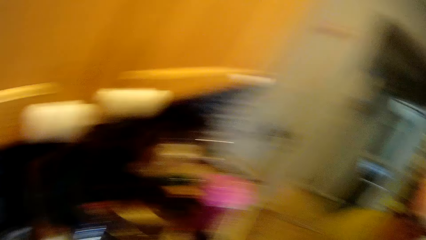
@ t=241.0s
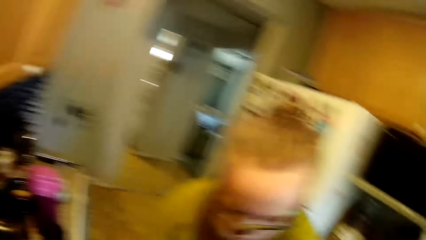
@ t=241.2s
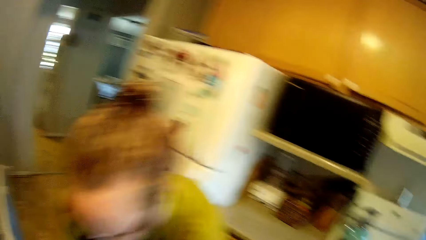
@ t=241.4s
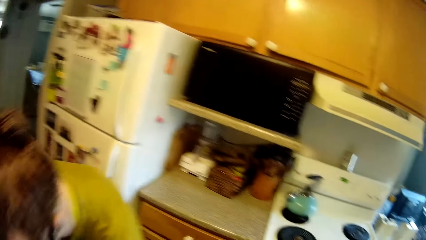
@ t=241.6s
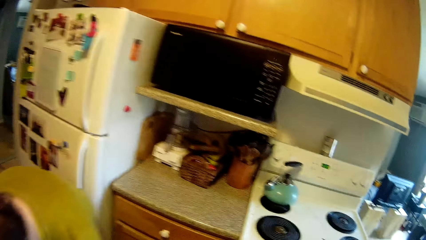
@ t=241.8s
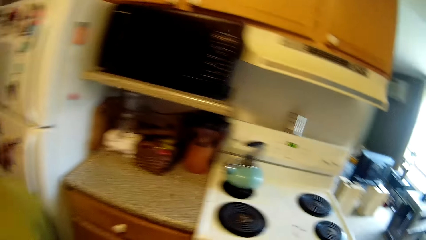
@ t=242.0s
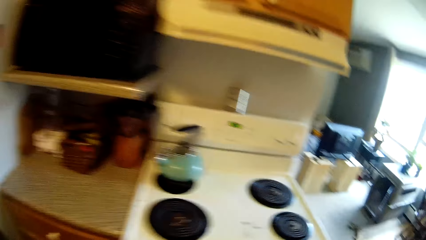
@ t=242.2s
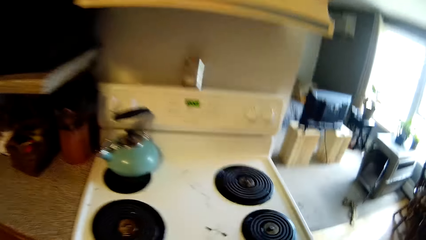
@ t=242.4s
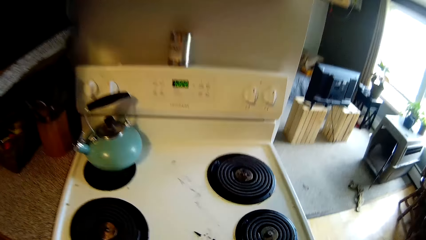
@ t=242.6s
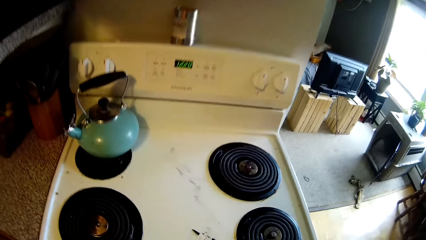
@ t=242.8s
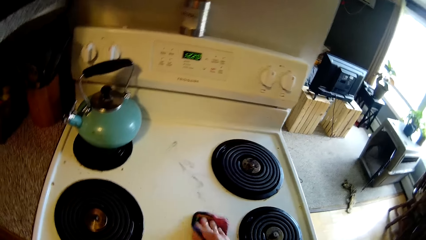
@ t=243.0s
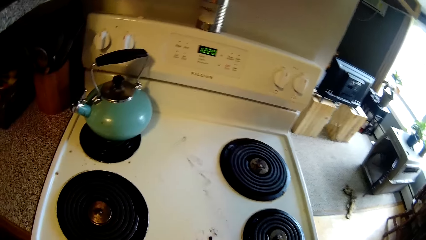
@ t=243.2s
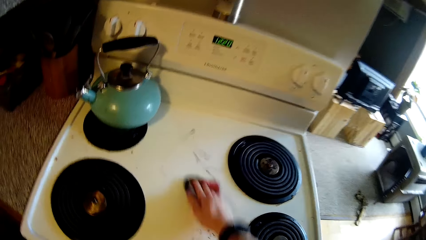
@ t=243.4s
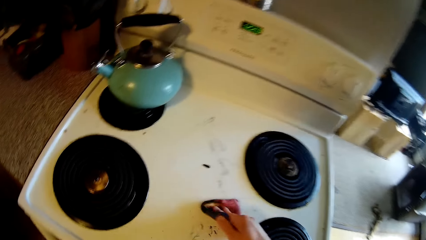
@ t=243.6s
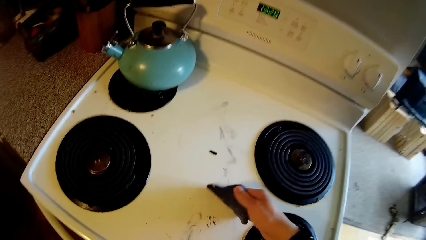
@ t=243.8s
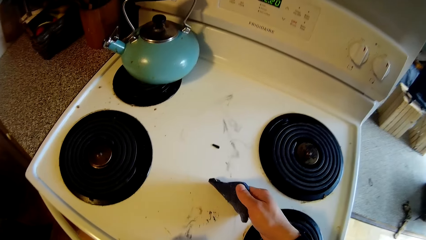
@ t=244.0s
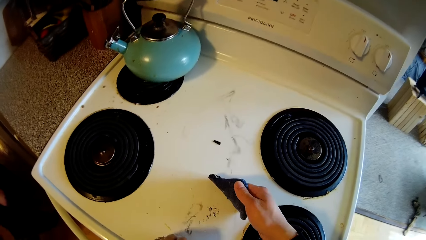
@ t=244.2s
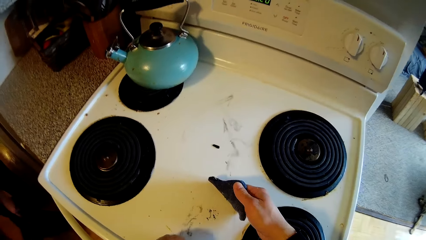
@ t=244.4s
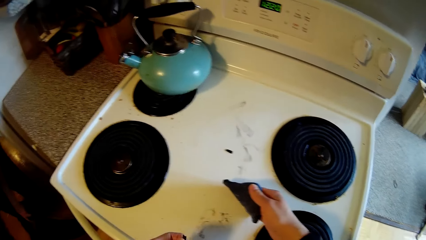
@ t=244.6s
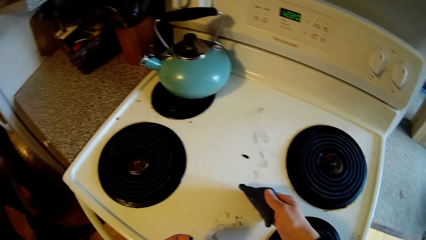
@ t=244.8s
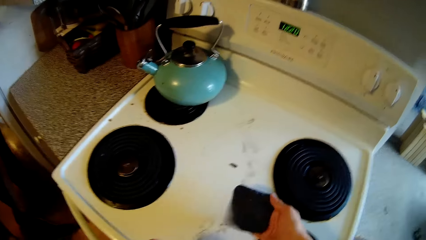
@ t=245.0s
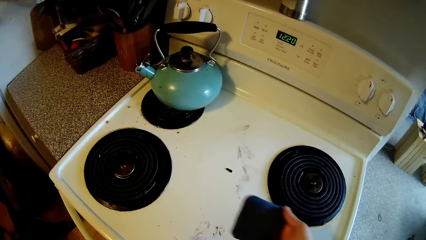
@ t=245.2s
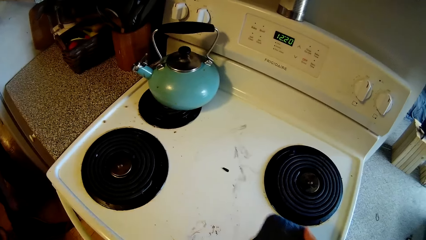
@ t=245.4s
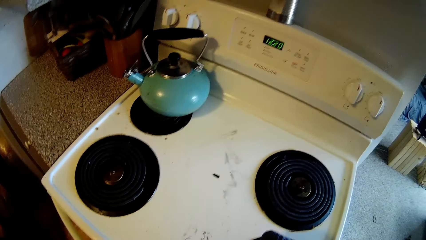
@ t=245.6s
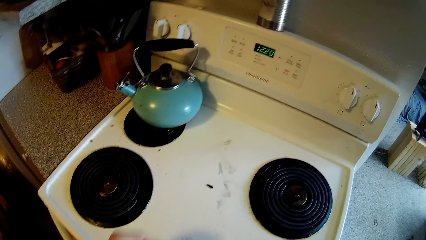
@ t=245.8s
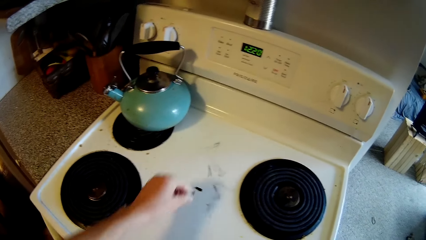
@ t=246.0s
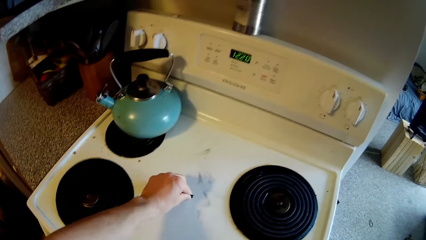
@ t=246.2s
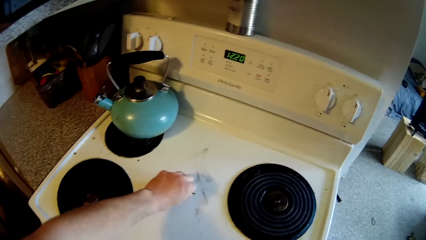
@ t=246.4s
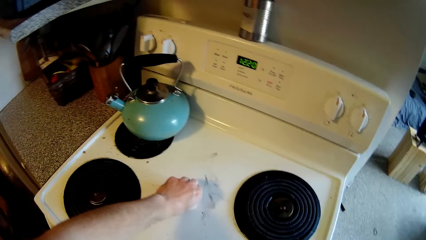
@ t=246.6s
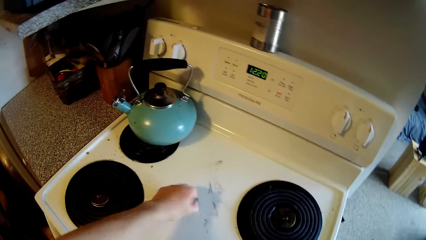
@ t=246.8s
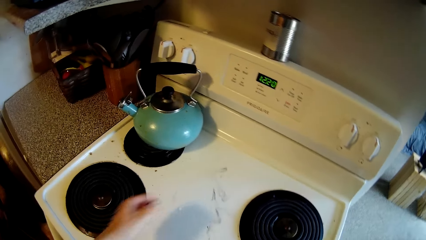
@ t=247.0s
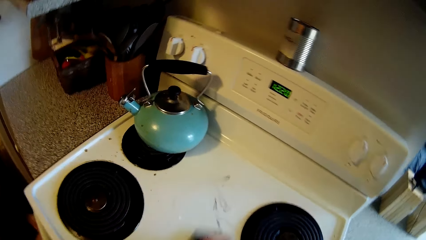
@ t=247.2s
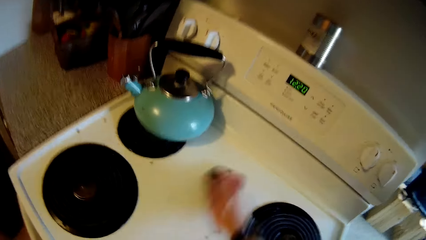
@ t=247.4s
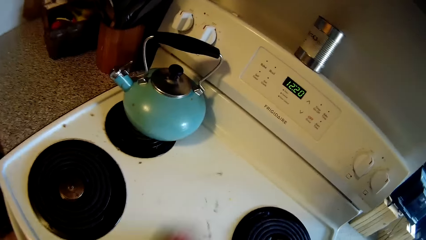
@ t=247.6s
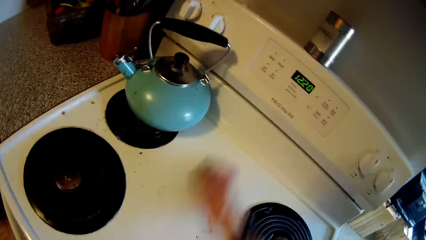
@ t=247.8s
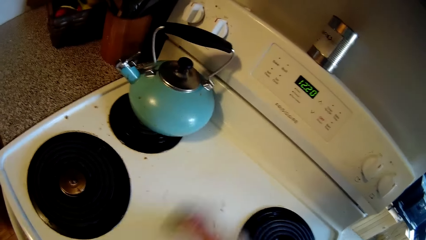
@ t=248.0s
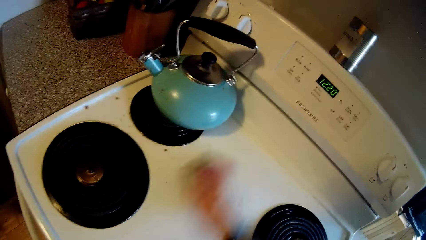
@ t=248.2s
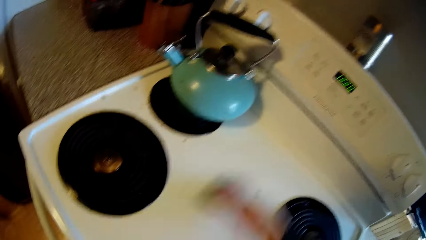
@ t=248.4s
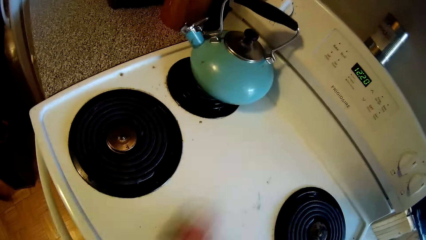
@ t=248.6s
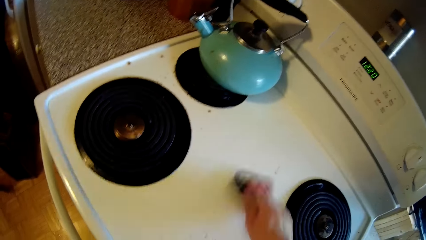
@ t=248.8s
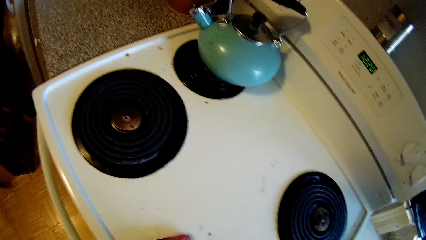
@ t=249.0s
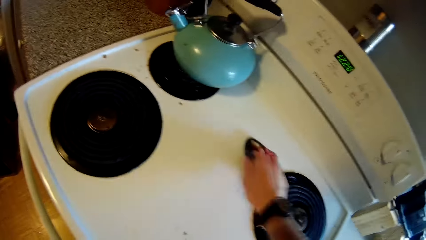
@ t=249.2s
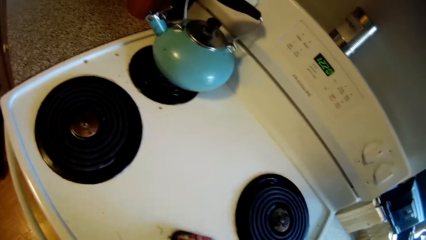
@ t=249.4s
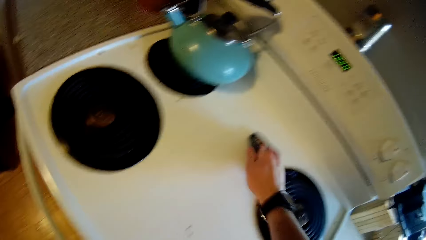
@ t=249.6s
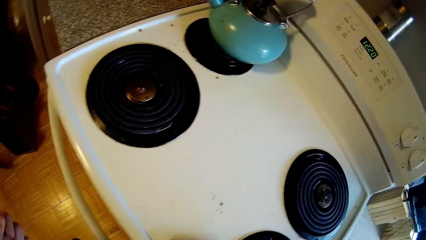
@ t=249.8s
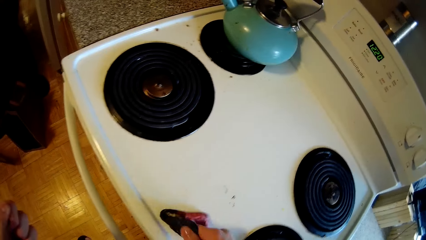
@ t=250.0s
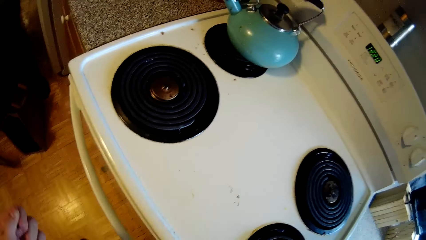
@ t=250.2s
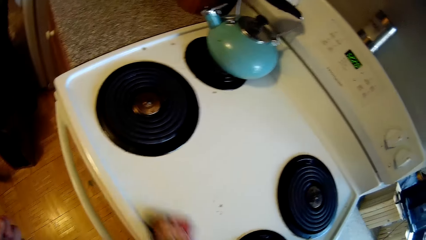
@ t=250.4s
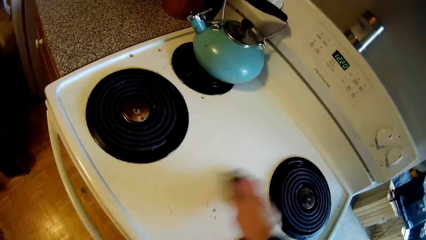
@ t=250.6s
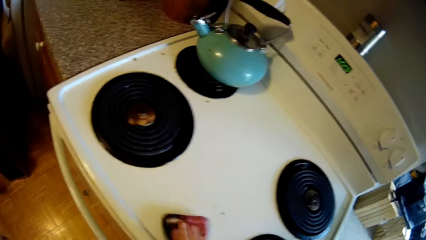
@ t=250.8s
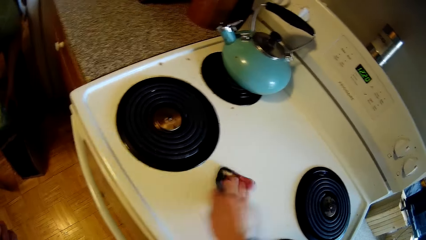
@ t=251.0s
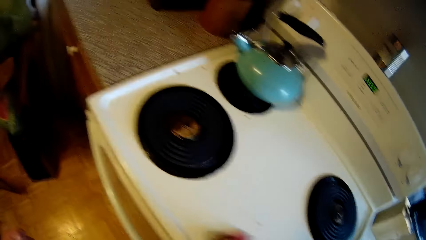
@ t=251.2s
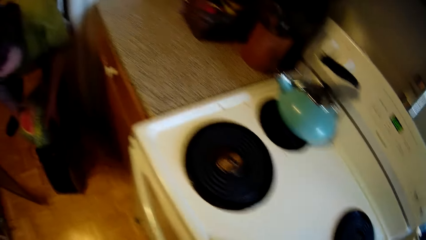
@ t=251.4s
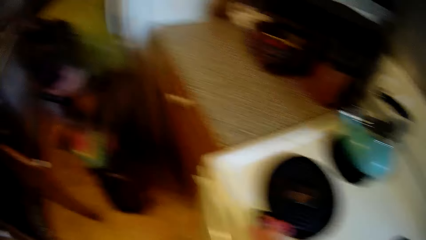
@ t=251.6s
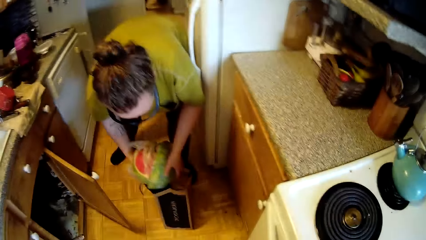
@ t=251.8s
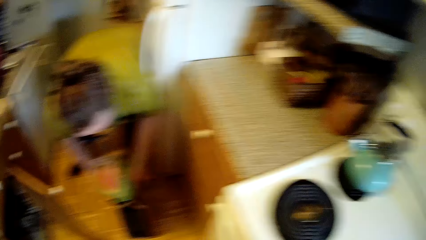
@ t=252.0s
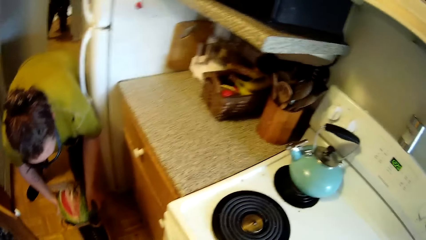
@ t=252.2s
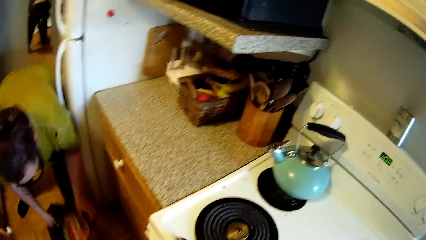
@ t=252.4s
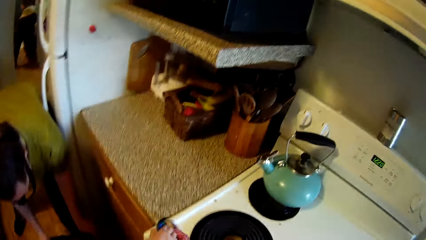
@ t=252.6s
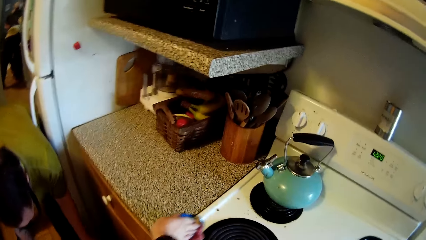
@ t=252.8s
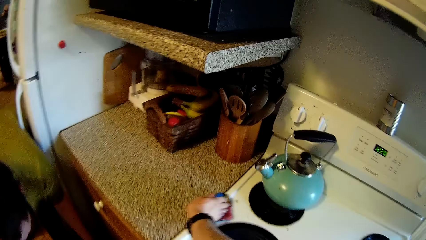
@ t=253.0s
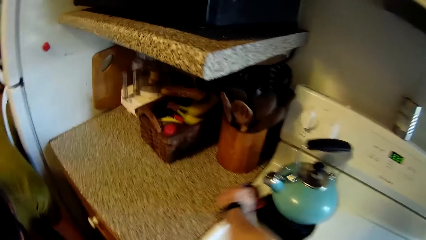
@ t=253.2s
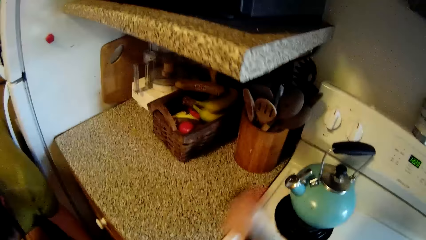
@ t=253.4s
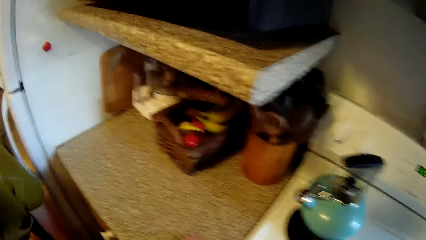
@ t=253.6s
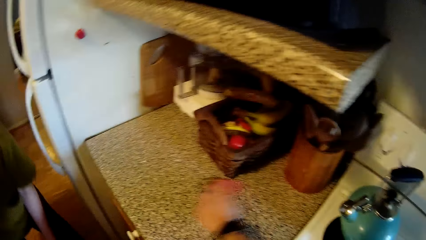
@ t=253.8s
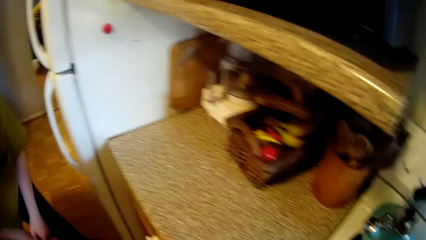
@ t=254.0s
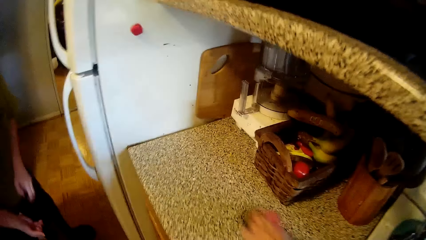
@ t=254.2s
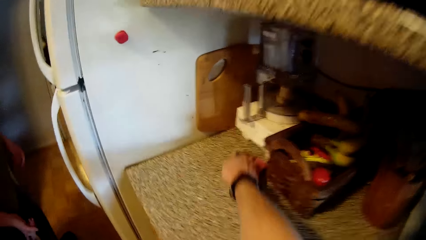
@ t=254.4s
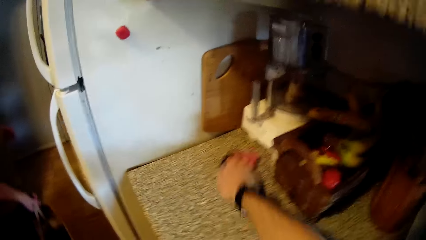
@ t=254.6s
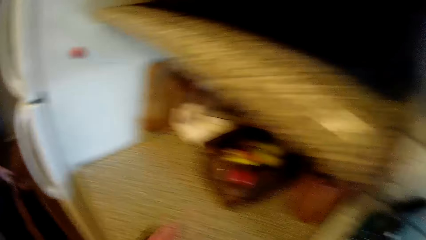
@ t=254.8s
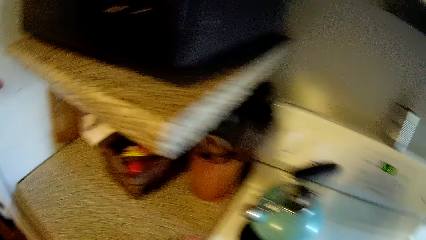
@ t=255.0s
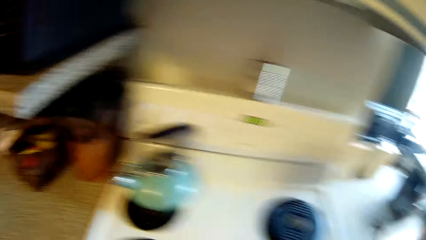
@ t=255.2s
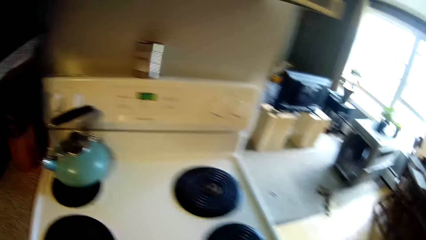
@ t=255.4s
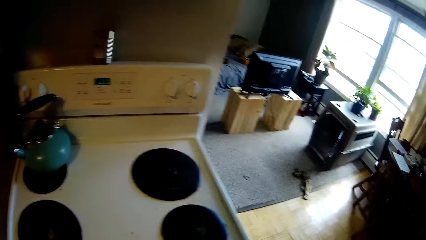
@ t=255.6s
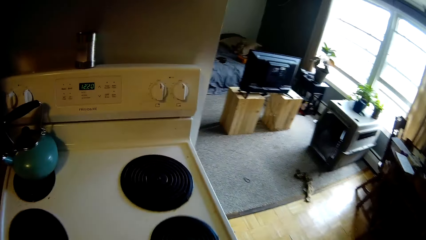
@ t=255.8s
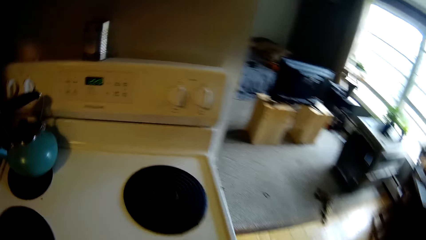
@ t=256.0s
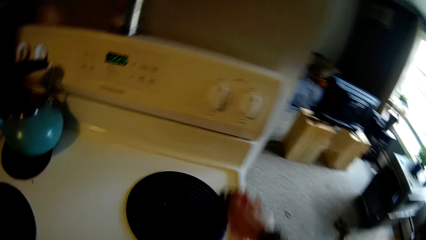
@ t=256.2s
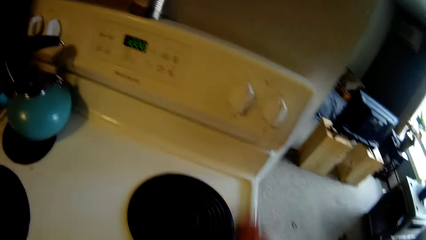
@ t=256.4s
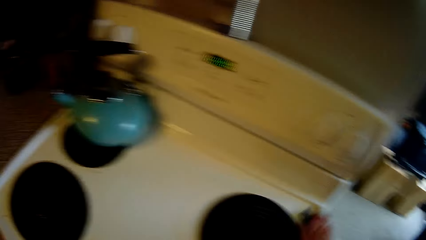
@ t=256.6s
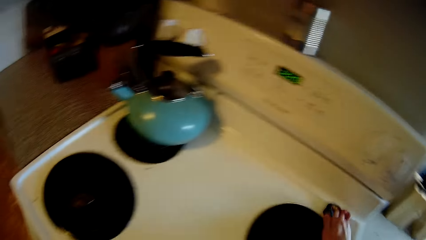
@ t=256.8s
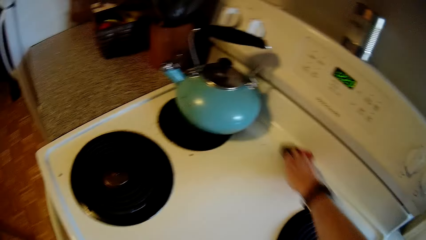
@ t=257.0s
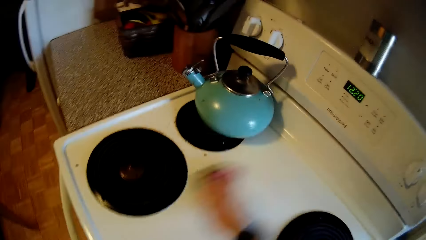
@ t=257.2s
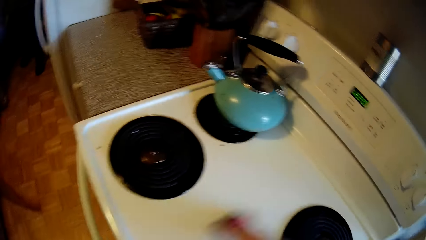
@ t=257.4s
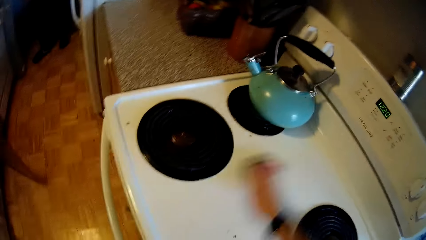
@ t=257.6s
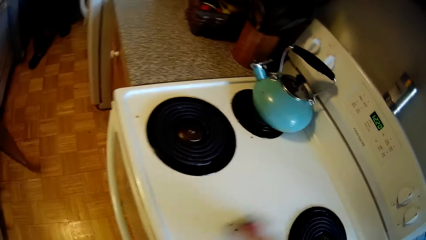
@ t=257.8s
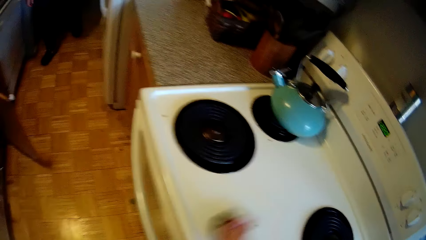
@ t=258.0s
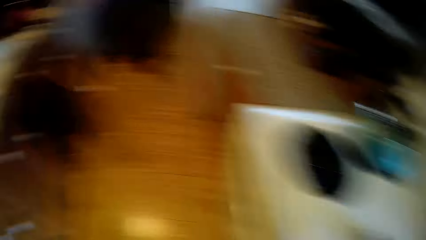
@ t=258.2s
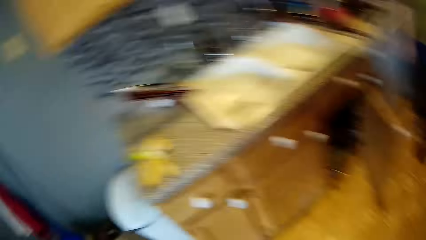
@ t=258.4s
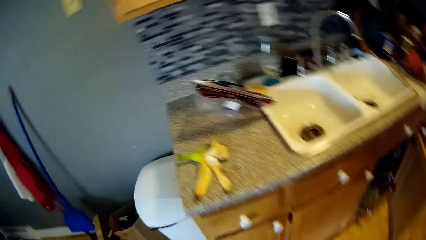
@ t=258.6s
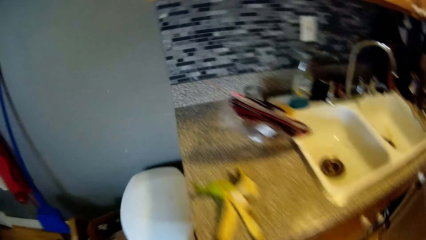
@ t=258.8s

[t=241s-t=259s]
The camera wearer touches the tap regulator with his left hand. He touches a cooker with a rag in his right hand. He cleans the cooker with the rag in his right hand. He picks up dirt from the cooker with his left hand. He cleans the cooker with the rag in his right hand. The woman touches a bag with her left hand, holds a watermelon in her right hand, puts the watermelon inside the bag with her left hand, and holds the bag with both hands. The camera wearer cleans the cabinet with his right hand. The woman carries the bag with her right hand. The camera wearer wipes the cooker.
